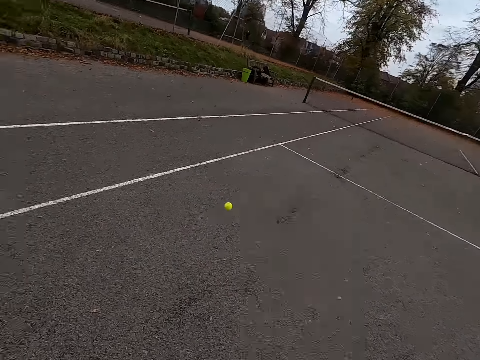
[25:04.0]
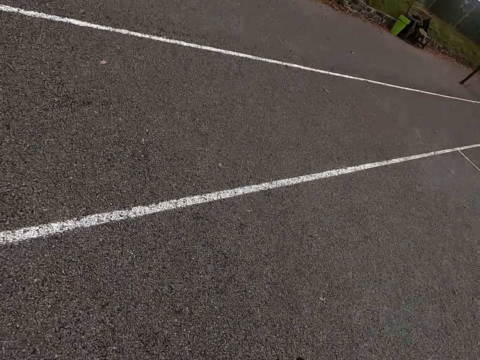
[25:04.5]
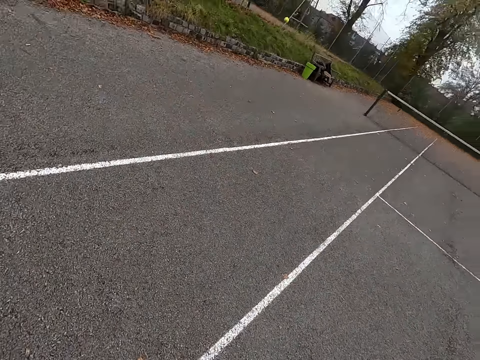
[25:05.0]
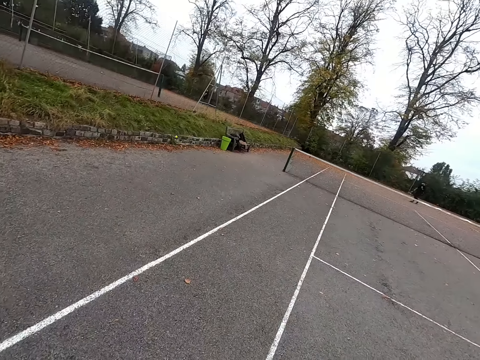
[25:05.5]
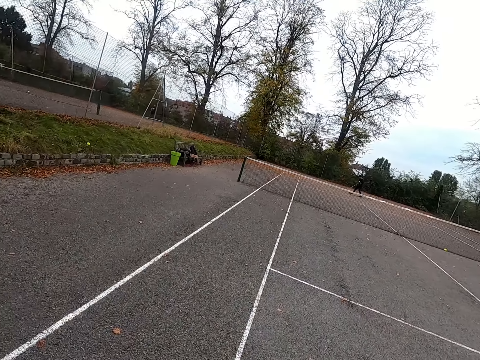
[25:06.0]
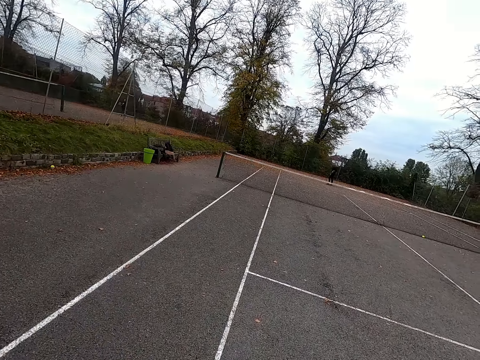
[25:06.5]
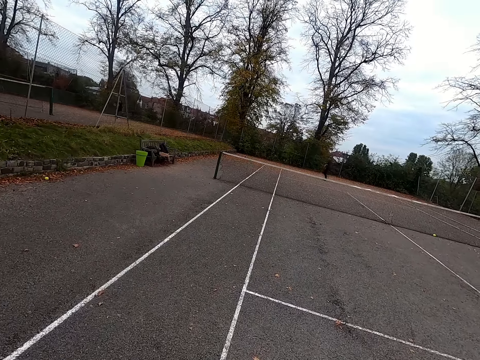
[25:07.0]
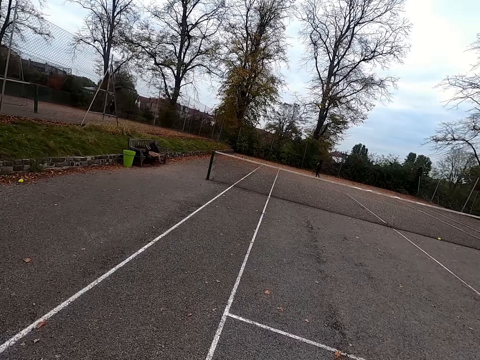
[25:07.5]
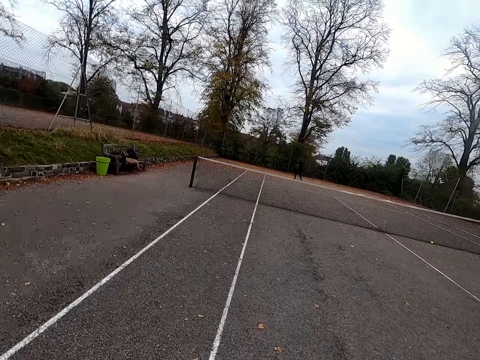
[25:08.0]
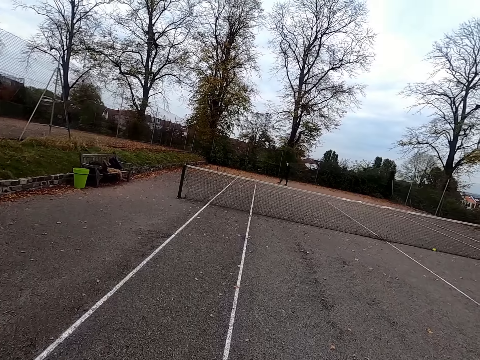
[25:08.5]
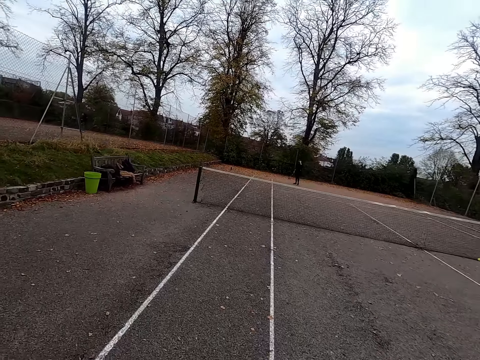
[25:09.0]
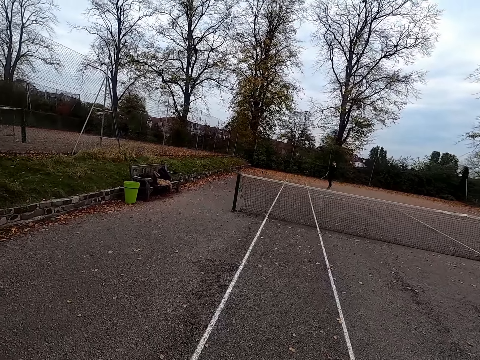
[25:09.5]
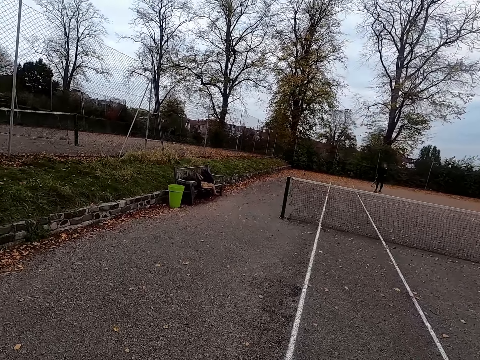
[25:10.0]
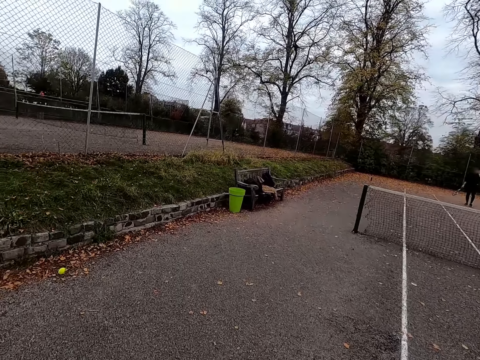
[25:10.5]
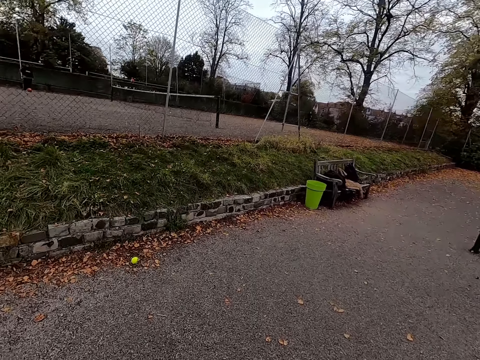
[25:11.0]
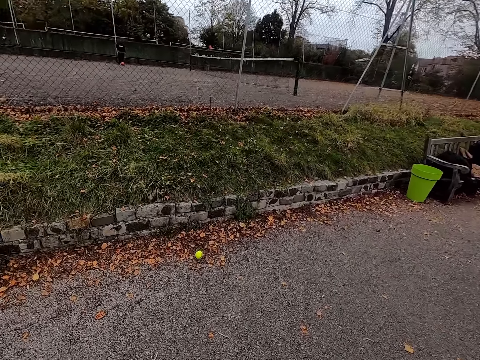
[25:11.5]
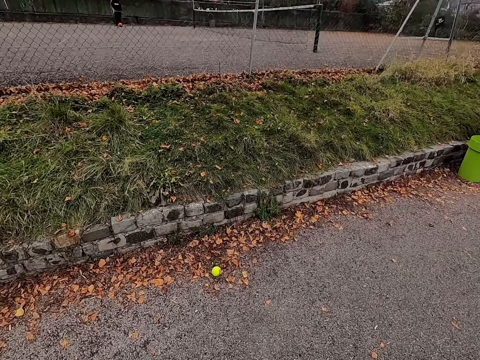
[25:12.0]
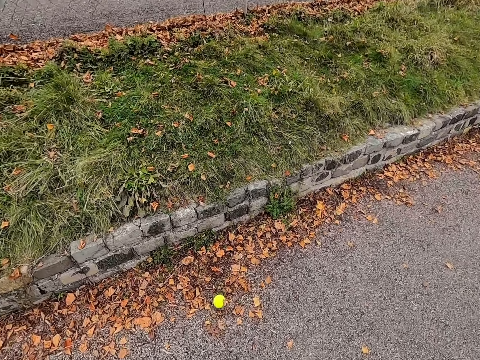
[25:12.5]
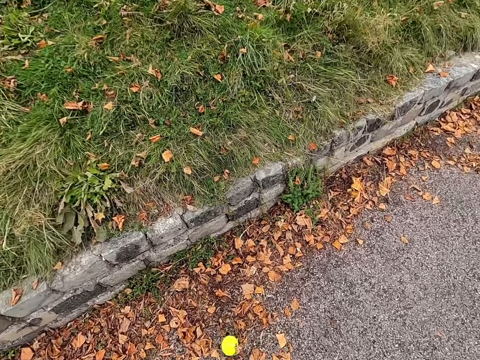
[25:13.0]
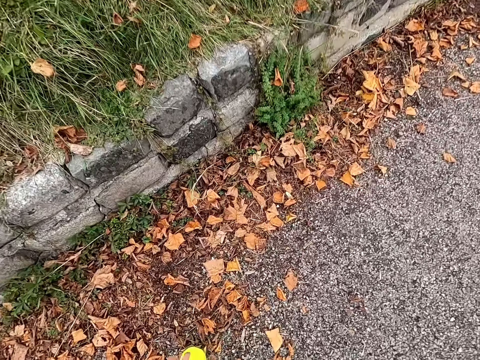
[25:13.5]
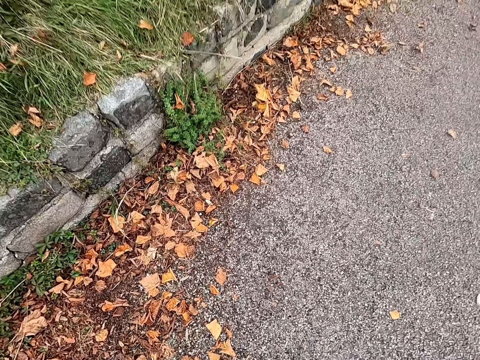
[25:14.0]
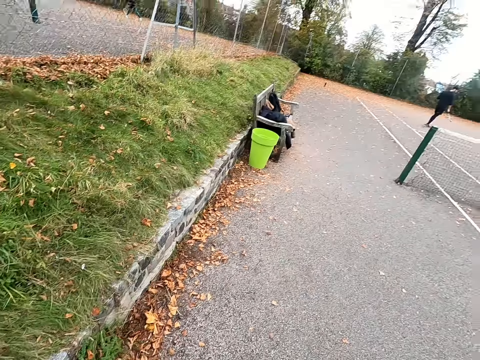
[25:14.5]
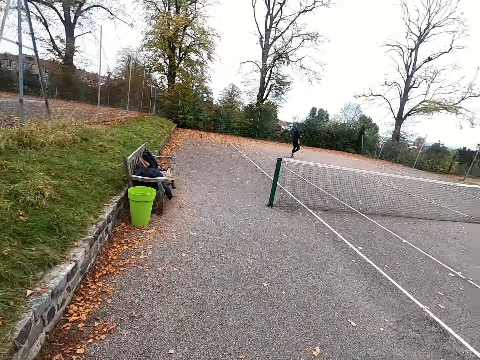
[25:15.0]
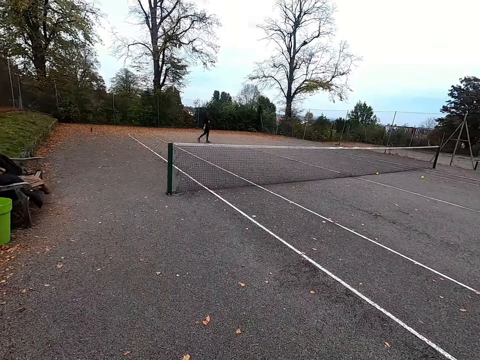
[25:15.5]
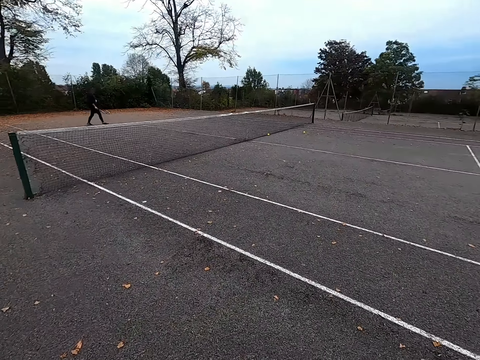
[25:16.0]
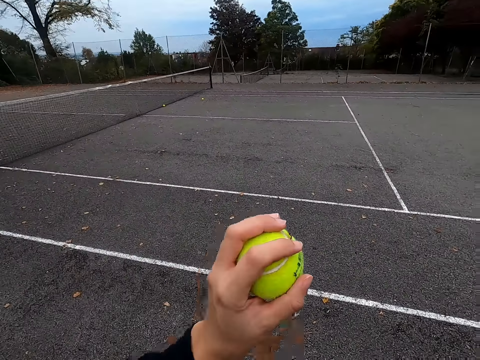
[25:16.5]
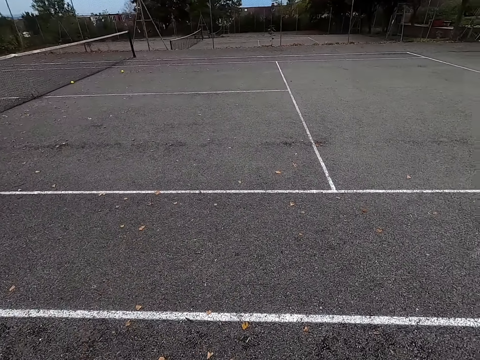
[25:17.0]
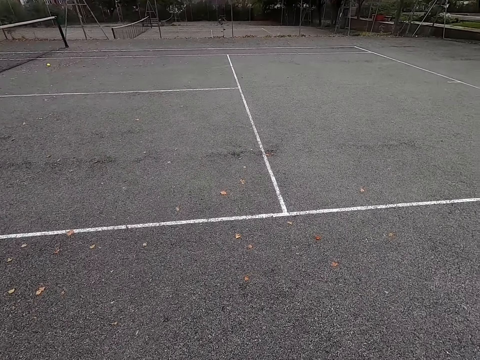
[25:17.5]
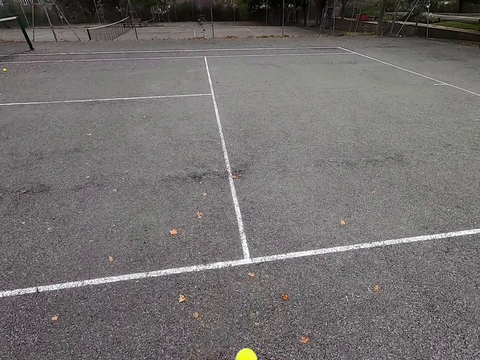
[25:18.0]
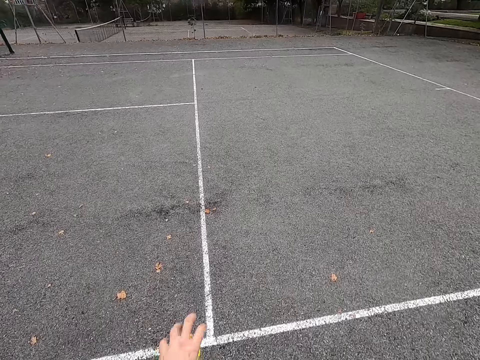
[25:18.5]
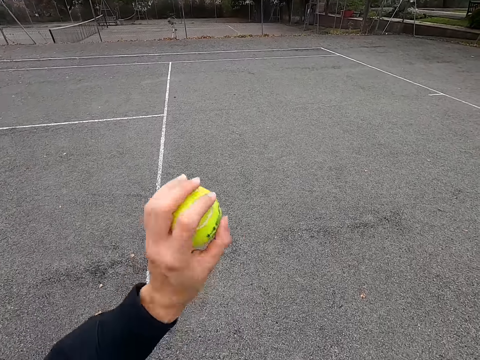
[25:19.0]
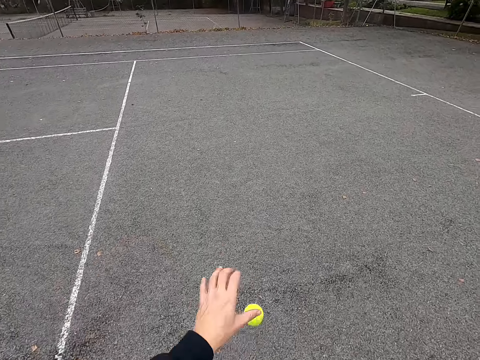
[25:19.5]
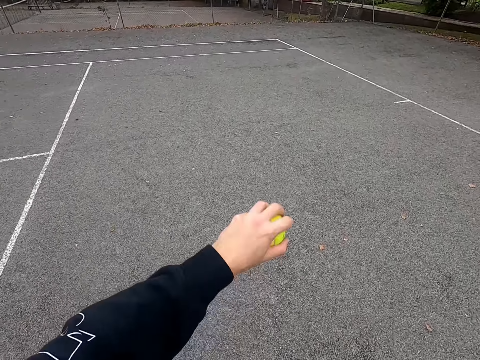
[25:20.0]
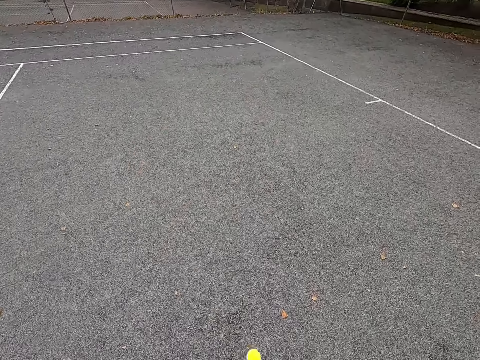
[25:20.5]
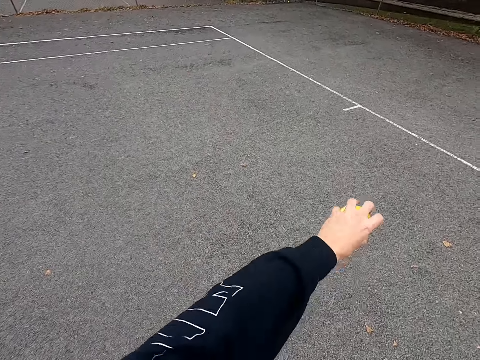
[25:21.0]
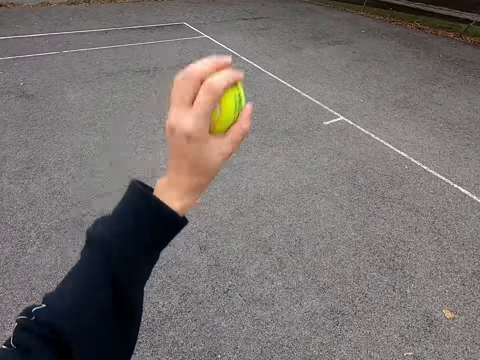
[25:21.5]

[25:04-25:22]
The camera wearer walks around the tennis court. They hit a ball with a racket. They walk around the tennis court. They pick the tennis ball next to the pavement. They walk around the tennis court. They walk around bouncing the tennis ball on the floor. They walk around the tennis court. They bounce the ball on the floor.

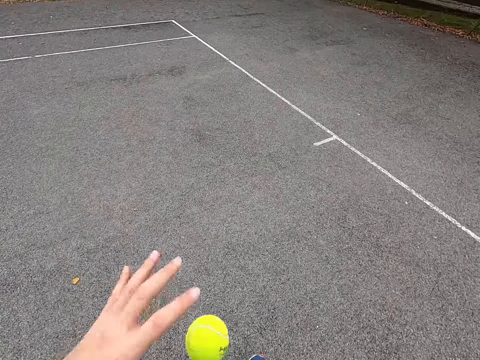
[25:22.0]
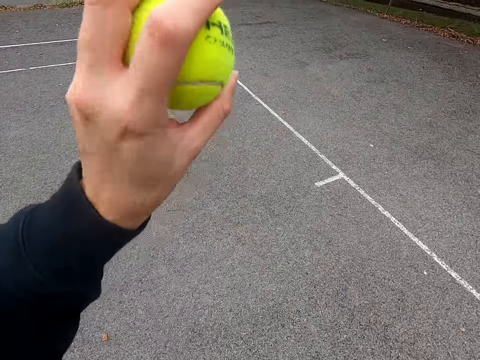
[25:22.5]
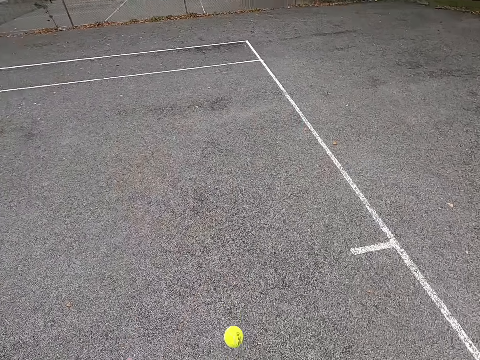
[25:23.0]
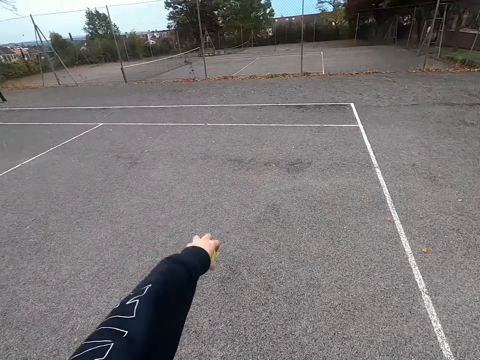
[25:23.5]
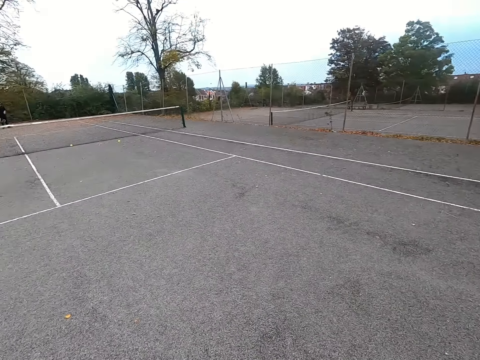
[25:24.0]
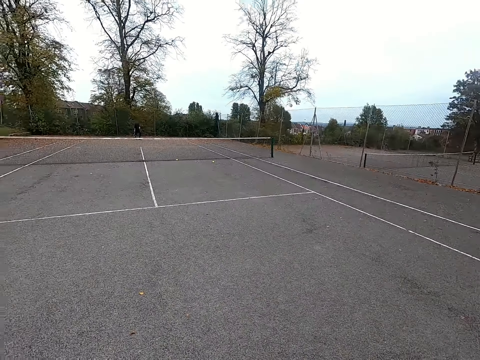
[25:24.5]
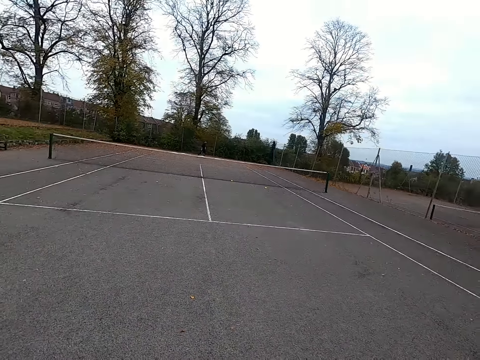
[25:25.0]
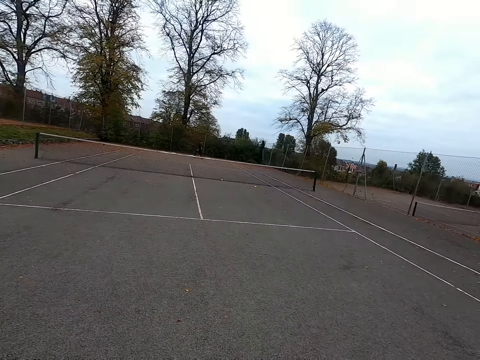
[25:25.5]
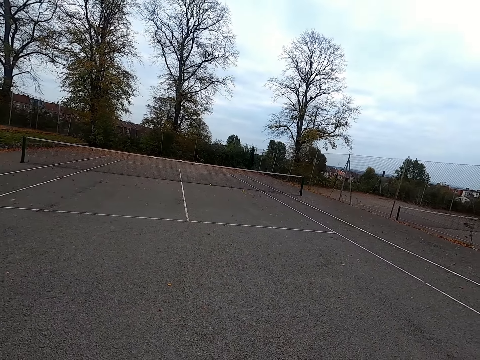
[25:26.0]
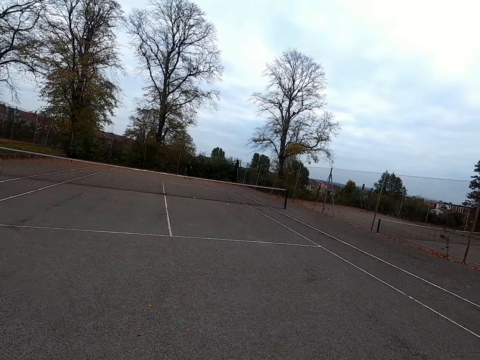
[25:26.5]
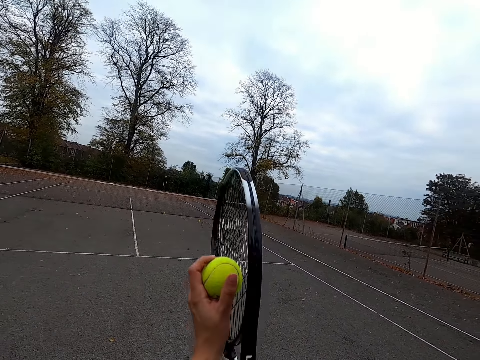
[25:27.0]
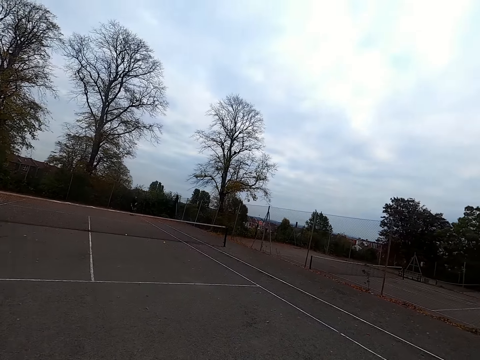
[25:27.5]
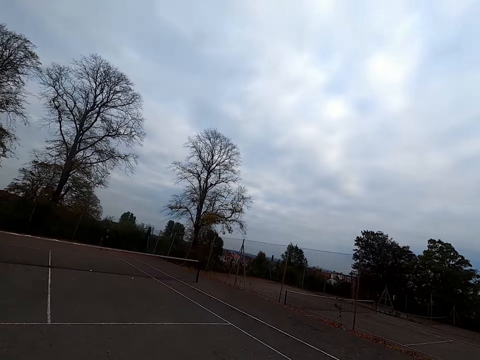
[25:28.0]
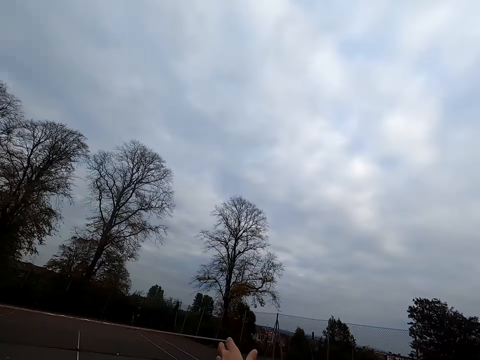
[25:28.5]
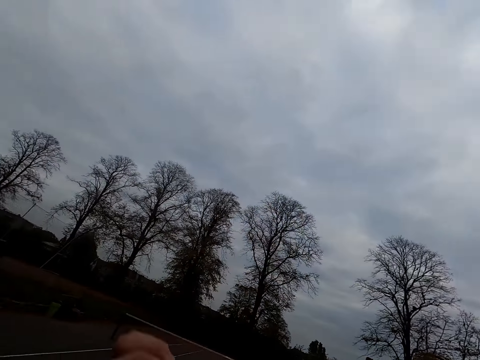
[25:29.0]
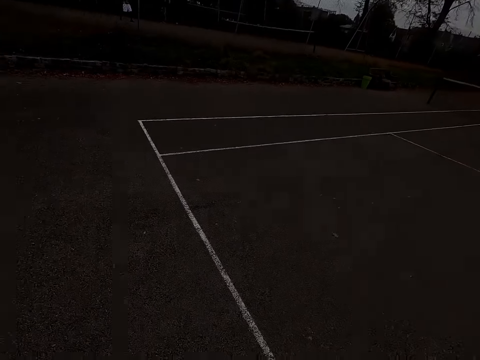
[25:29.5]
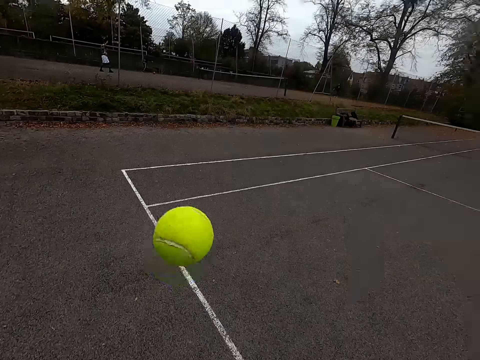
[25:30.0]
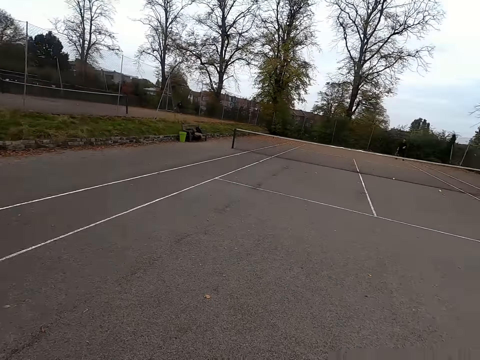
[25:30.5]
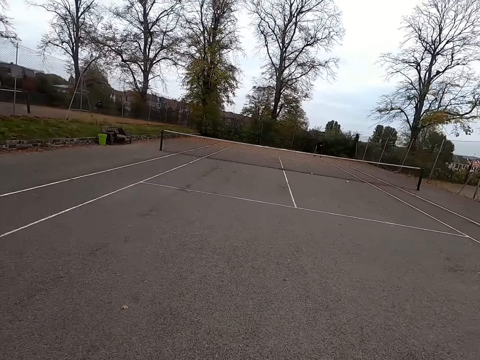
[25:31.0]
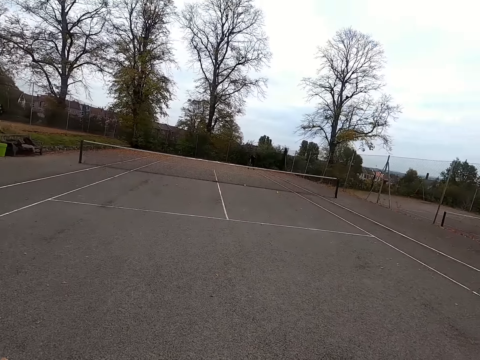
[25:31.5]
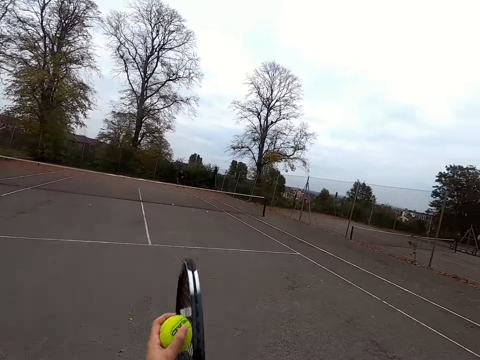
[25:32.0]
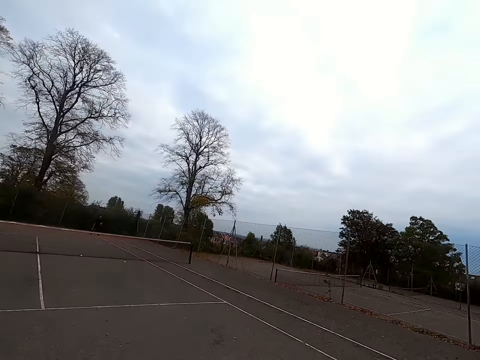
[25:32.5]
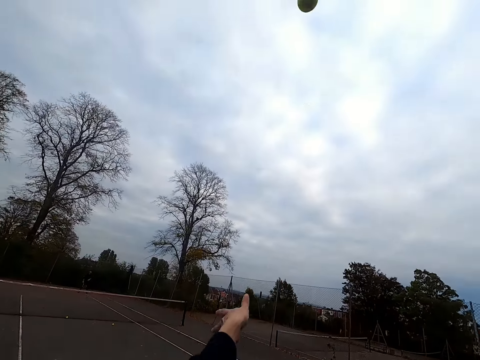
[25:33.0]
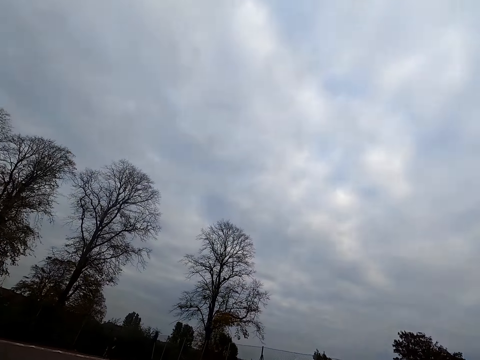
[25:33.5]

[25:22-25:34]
The camera wearer stands at the court ready to make a shot. They hold the ball on the racket and throw the ball. They walk around the tennis court. They hold the ball on the racket and throw the ball.
